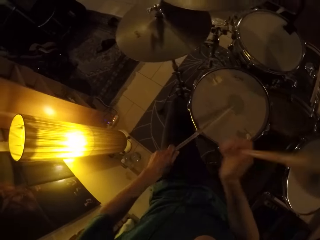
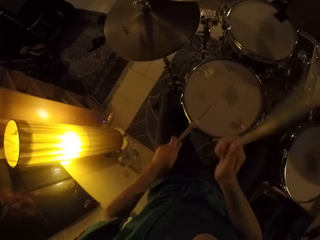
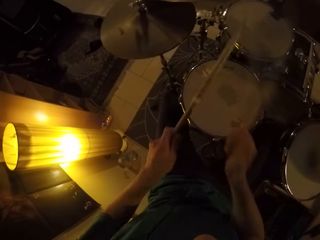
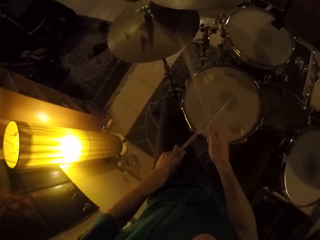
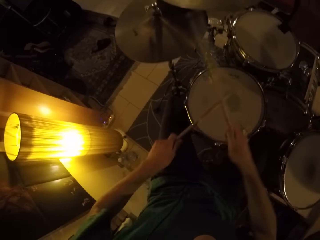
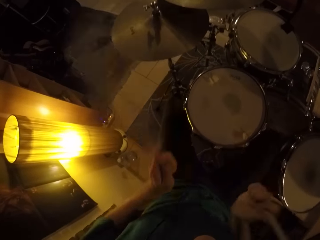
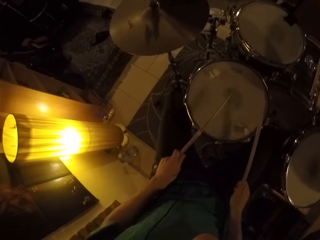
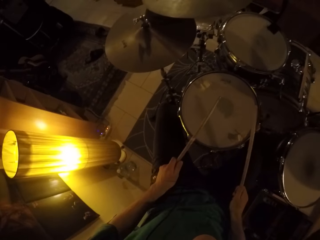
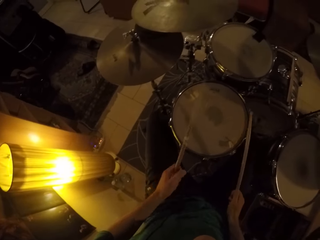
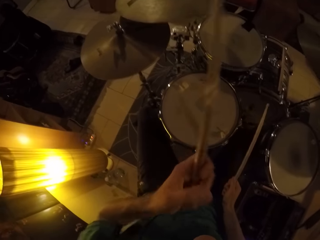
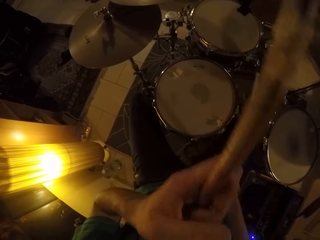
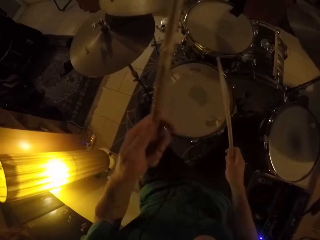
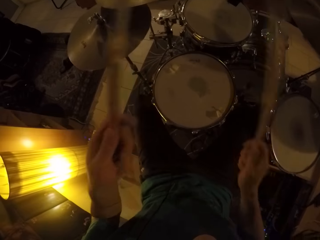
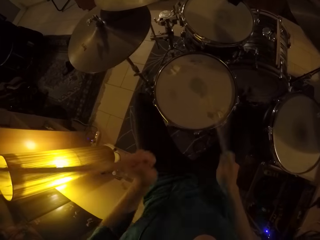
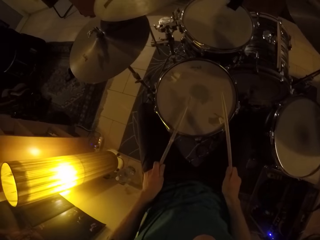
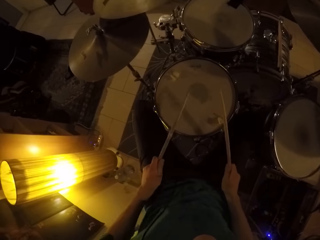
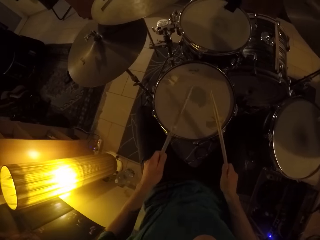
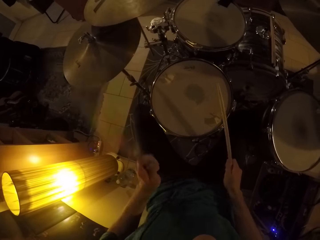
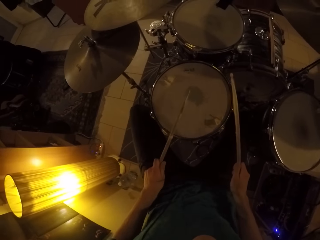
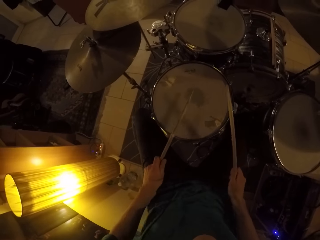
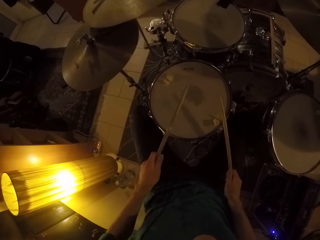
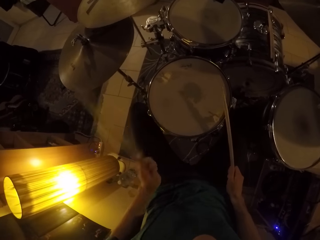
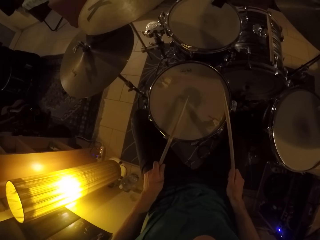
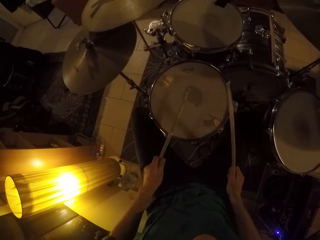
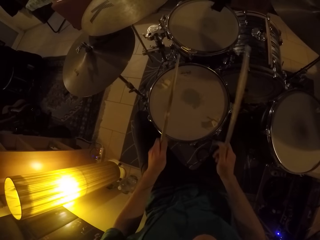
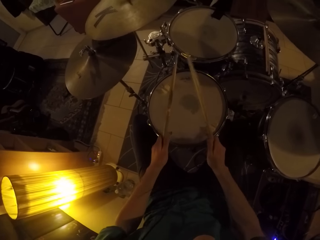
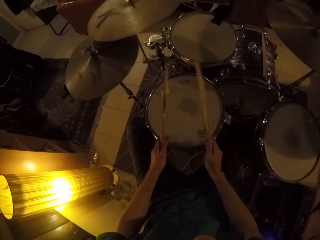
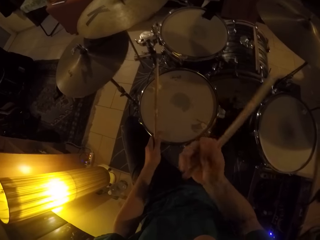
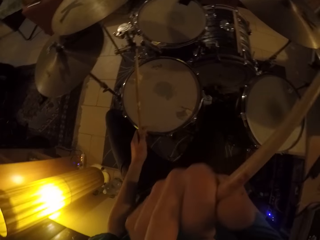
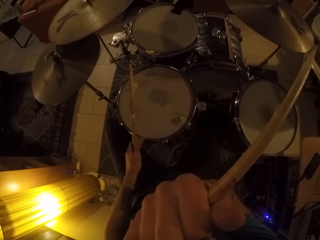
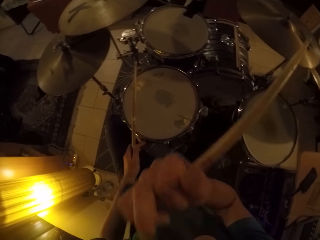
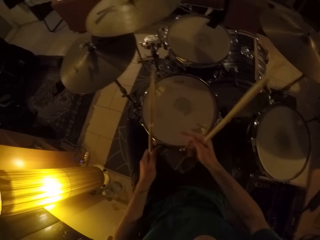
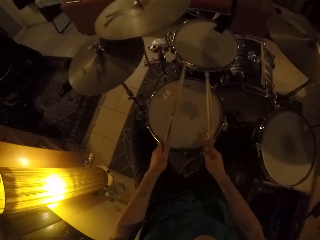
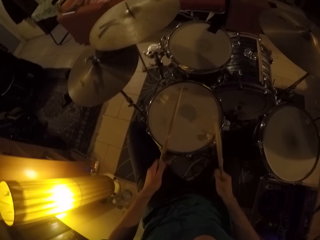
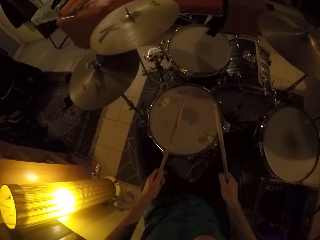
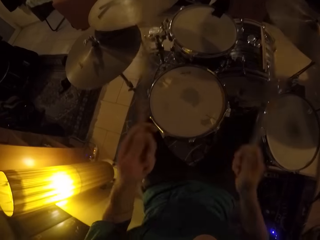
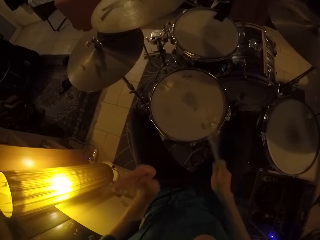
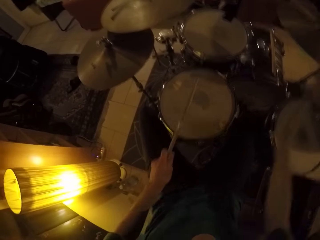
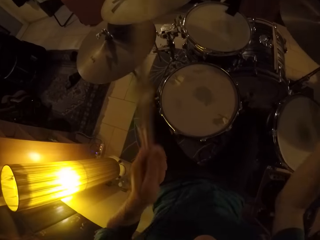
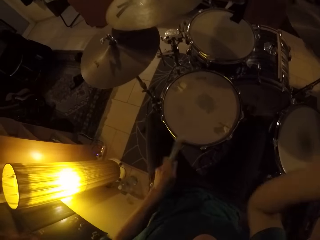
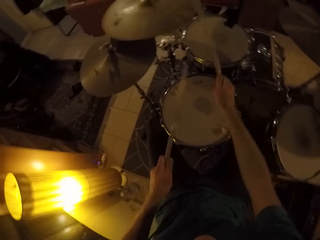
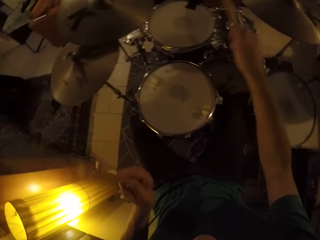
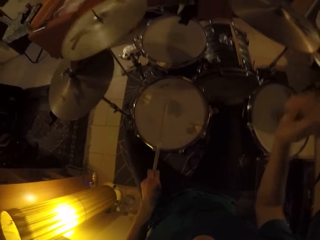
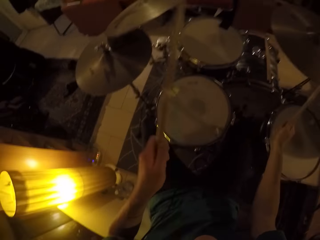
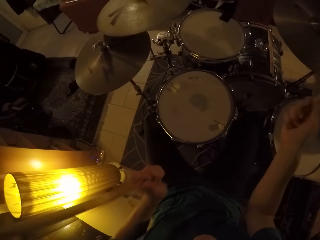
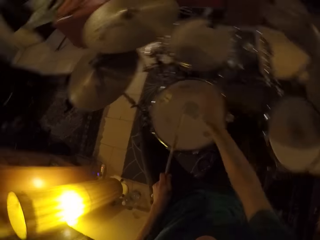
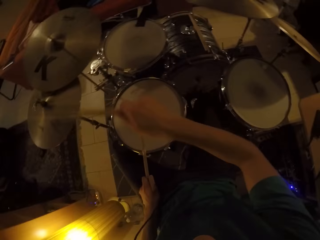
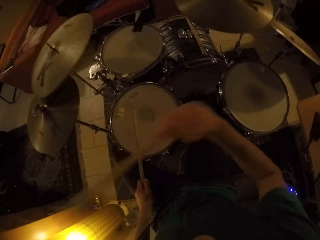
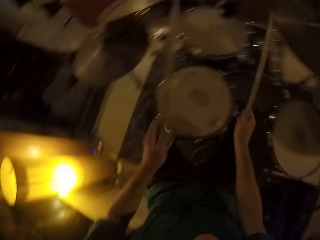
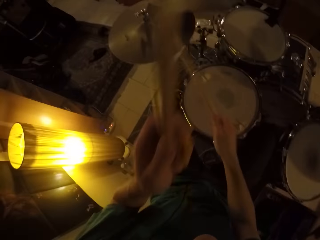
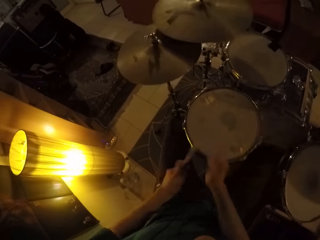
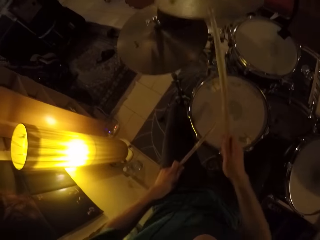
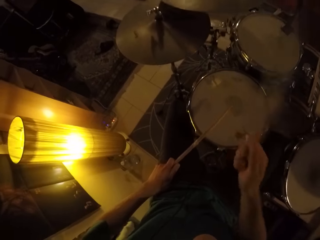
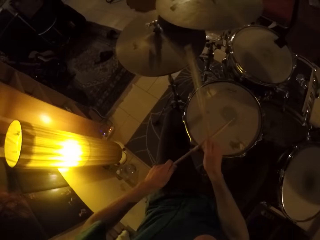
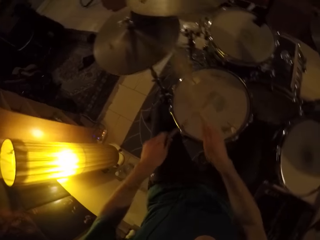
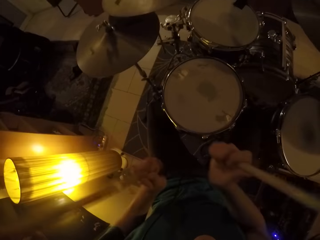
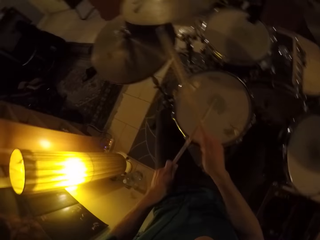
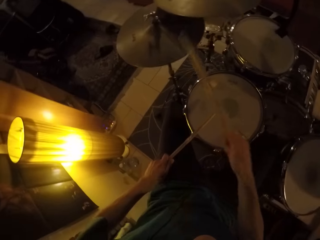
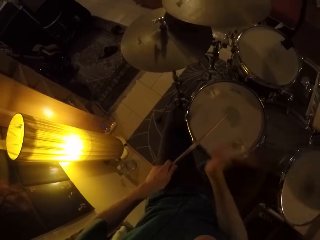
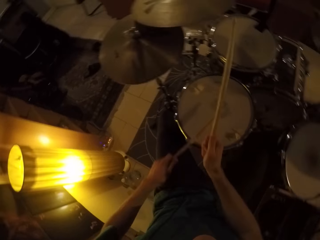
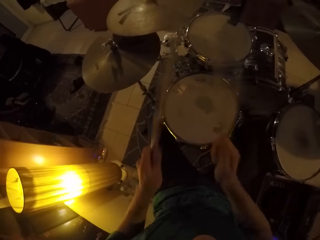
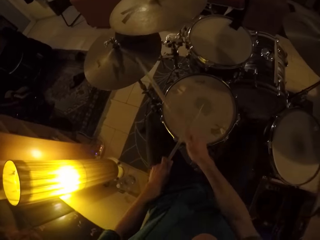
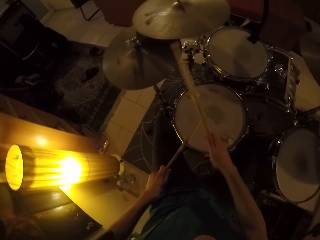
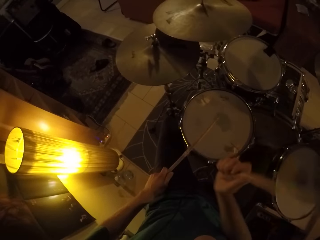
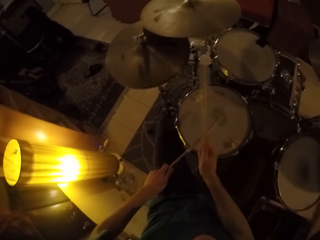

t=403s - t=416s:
The camera wearer spits saliva on the hand. They play the drum. They touch something. They play the drum.

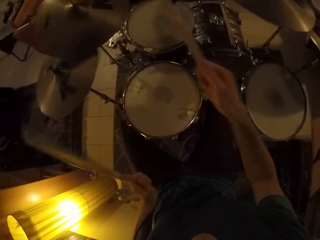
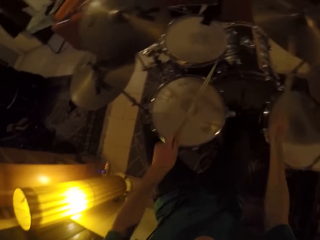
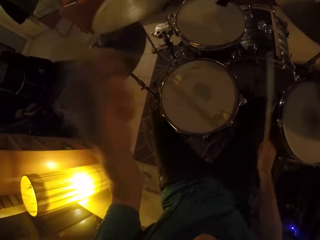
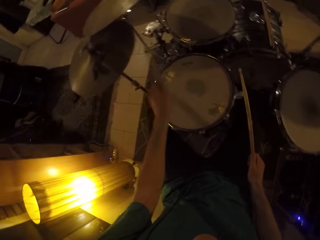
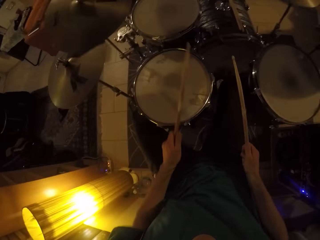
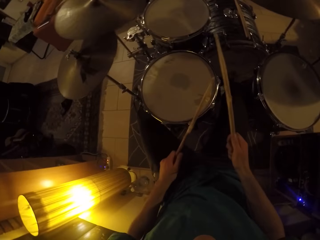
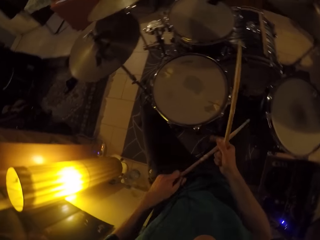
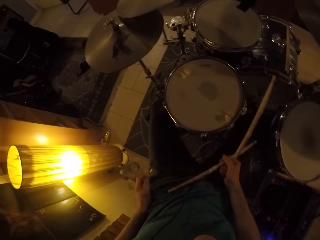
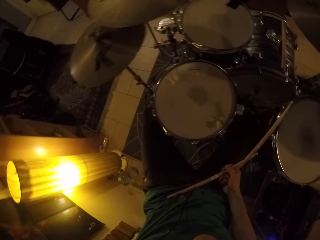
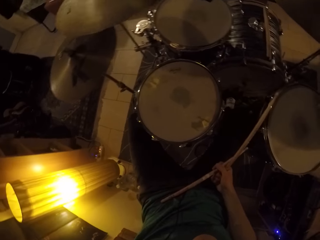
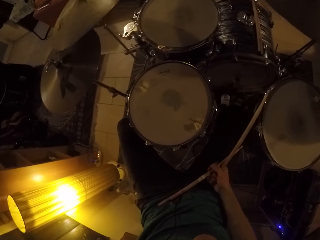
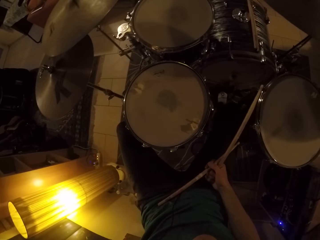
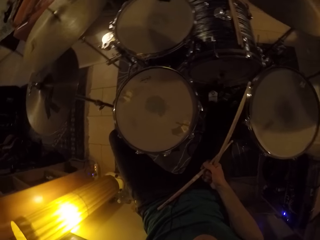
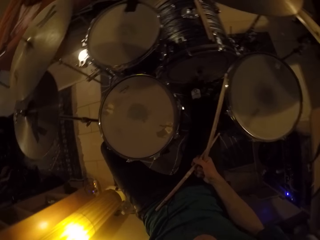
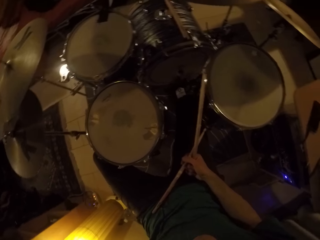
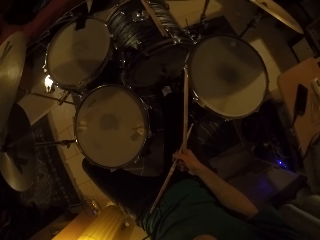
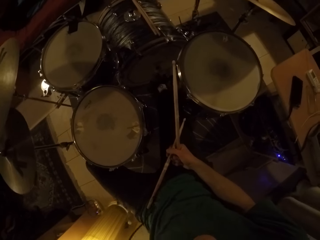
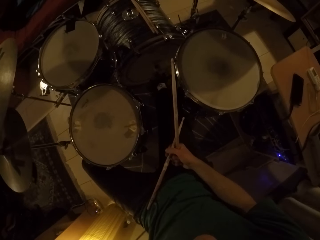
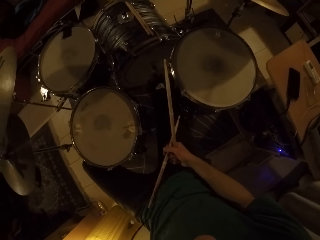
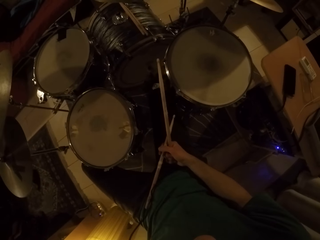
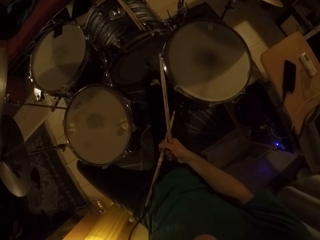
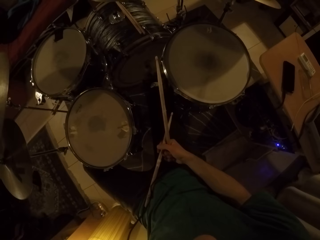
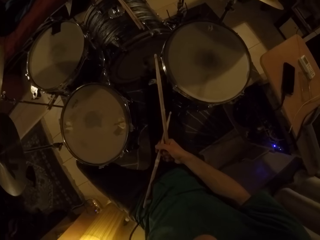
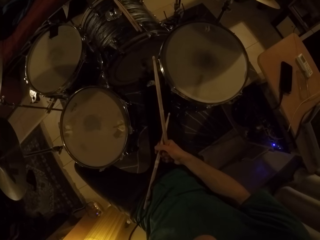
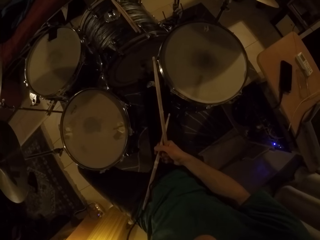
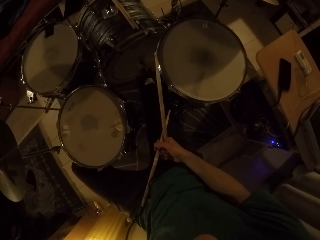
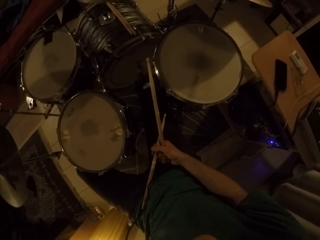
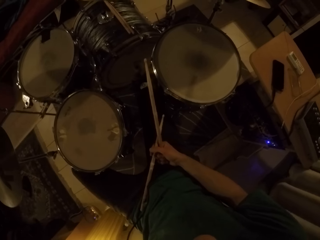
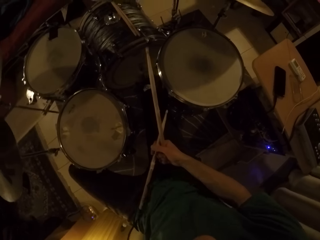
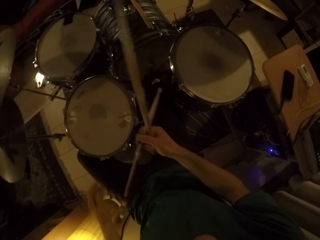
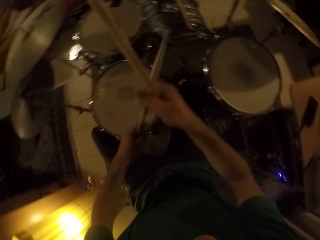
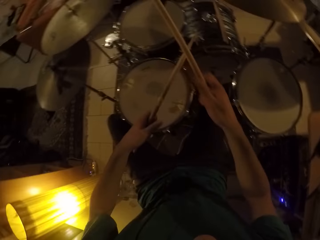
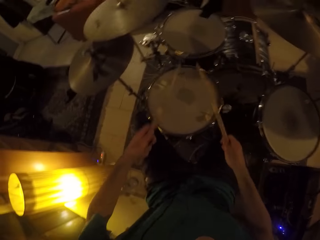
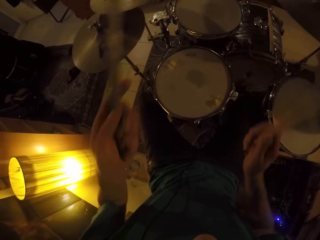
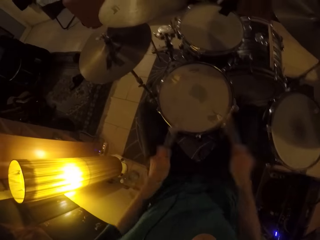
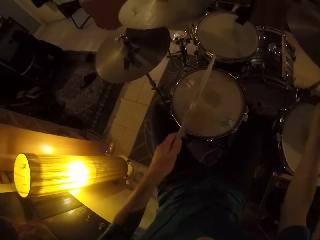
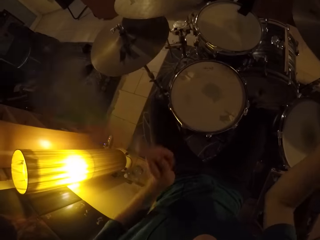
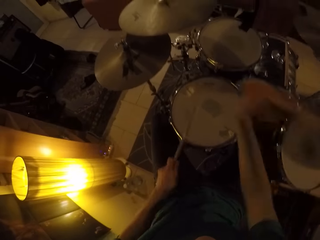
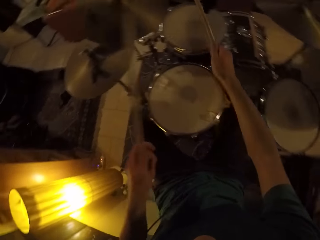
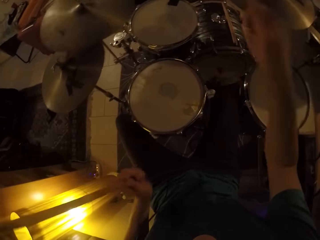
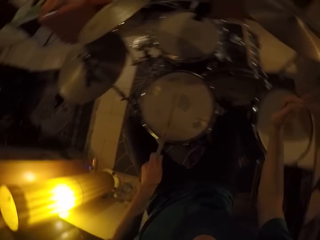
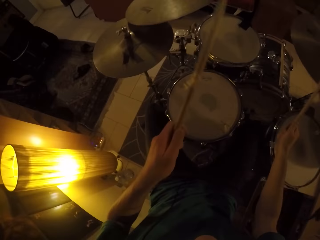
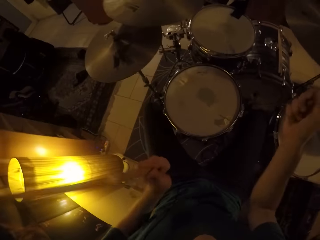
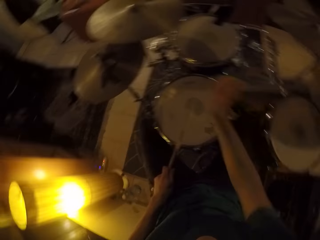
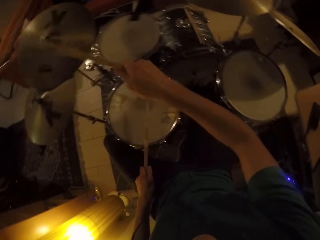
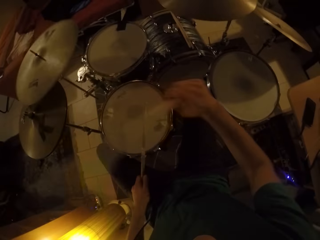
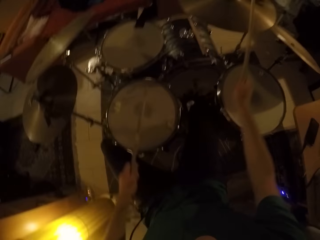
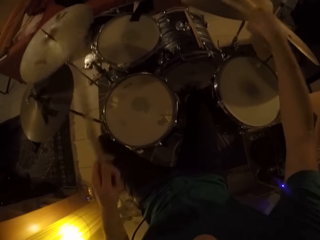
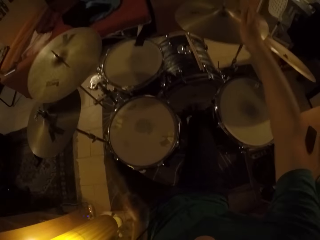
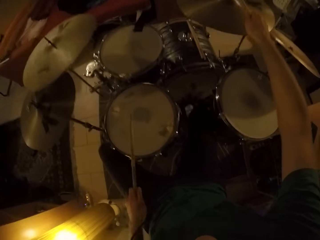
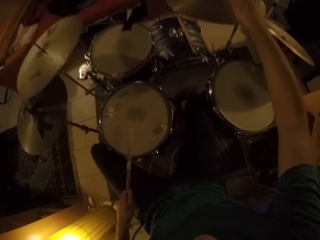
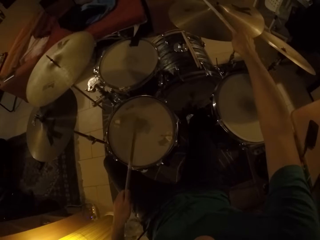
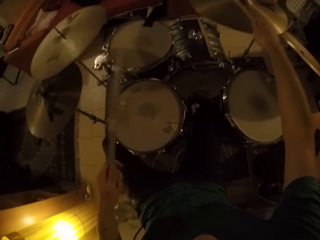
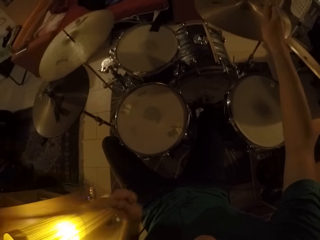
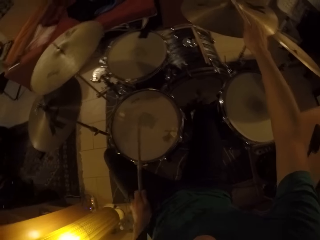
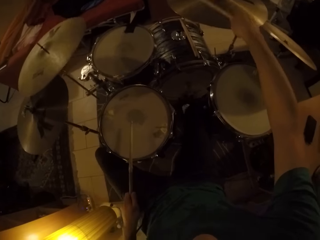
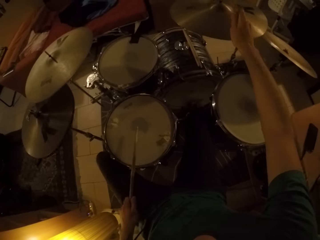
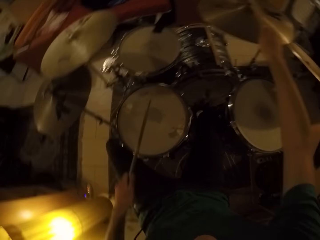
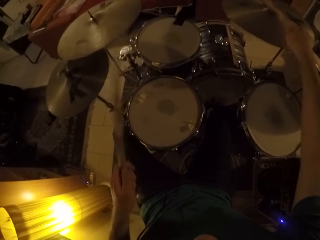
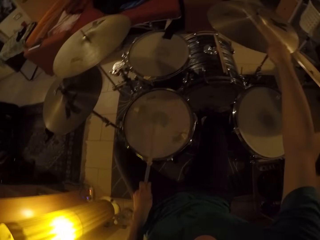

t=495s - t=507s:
The camera wearer exchanges the drum stick on his hands. He touches something. He presses a drum pedal. He exchanges the drum stick on his hands. He plays the drum set with drumsticks in both hands.
